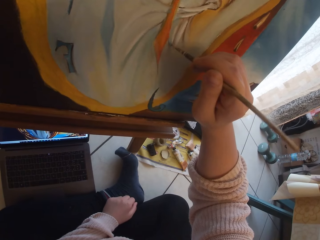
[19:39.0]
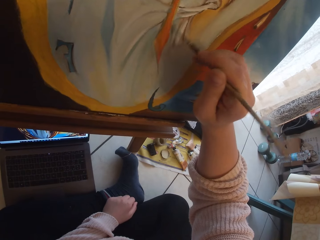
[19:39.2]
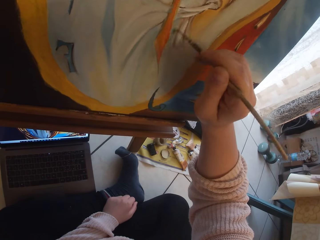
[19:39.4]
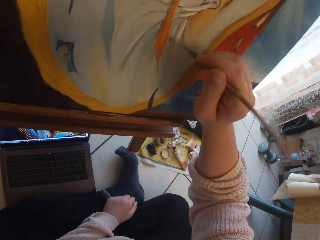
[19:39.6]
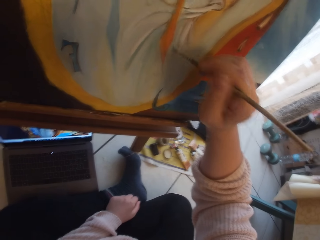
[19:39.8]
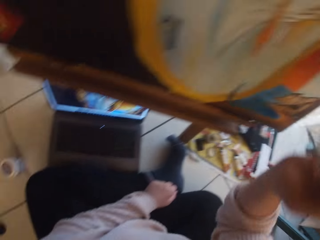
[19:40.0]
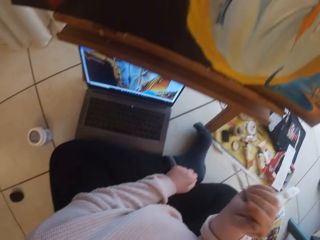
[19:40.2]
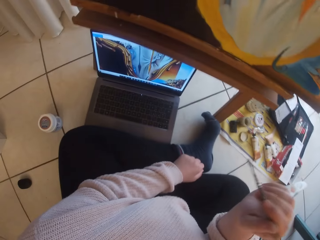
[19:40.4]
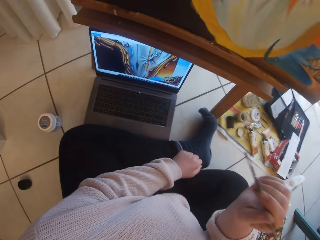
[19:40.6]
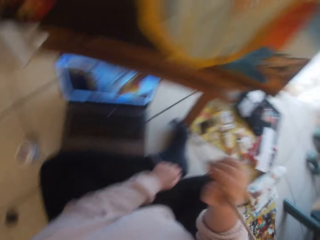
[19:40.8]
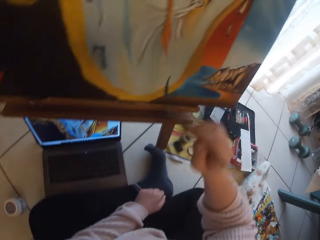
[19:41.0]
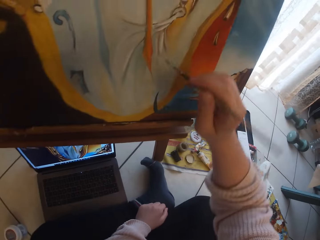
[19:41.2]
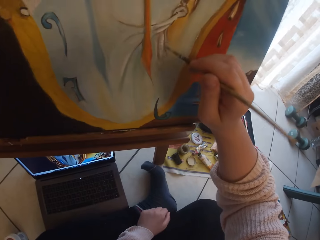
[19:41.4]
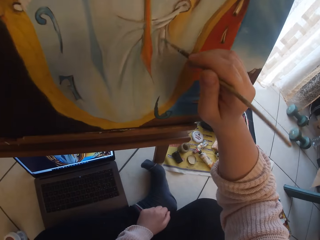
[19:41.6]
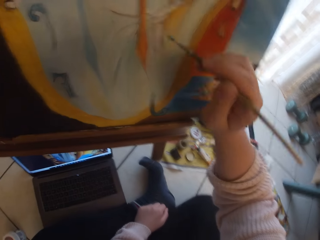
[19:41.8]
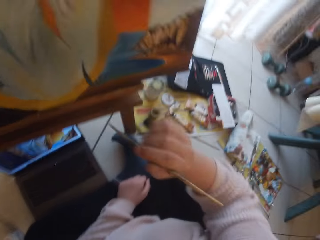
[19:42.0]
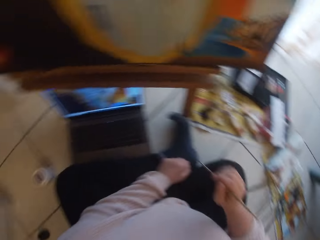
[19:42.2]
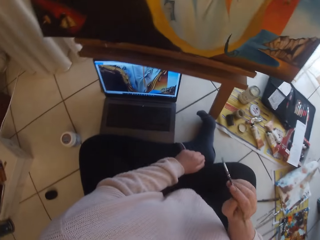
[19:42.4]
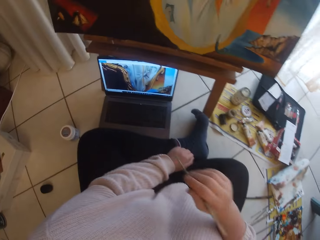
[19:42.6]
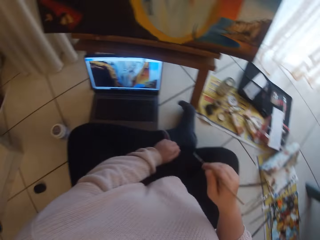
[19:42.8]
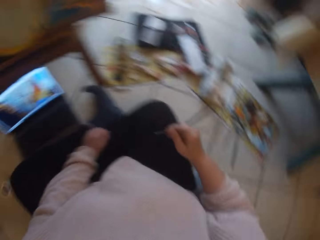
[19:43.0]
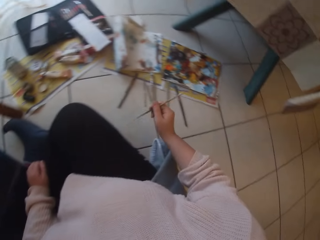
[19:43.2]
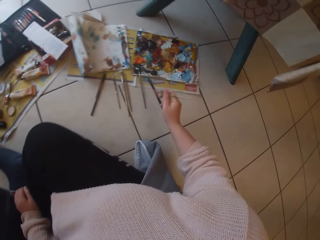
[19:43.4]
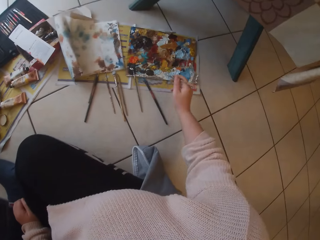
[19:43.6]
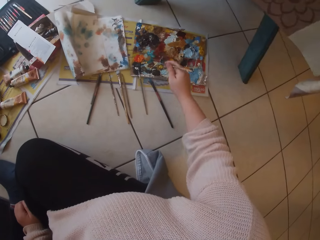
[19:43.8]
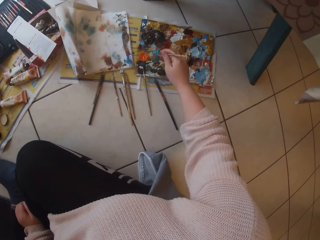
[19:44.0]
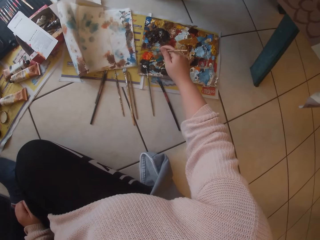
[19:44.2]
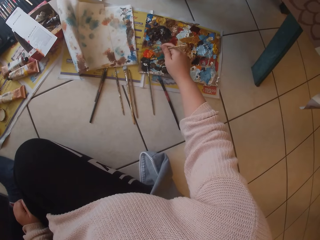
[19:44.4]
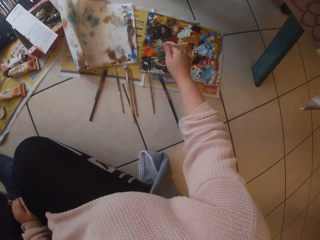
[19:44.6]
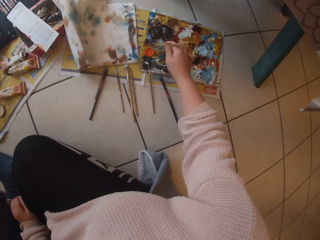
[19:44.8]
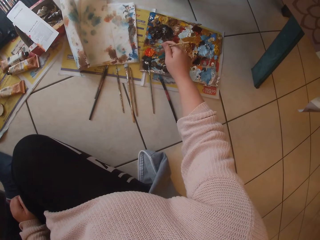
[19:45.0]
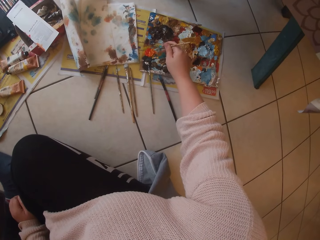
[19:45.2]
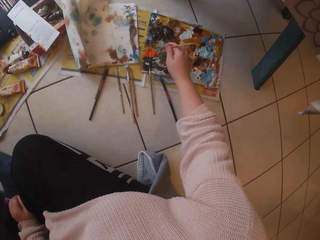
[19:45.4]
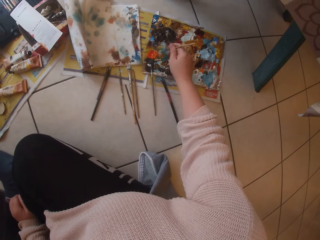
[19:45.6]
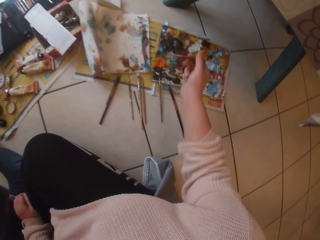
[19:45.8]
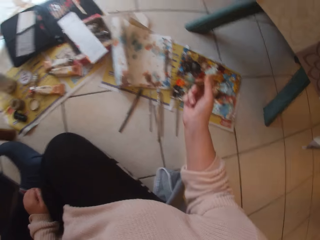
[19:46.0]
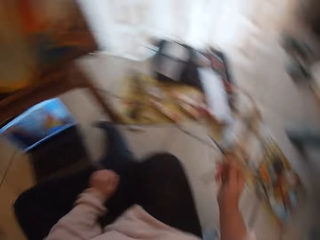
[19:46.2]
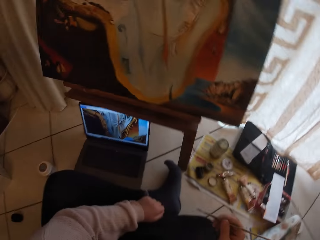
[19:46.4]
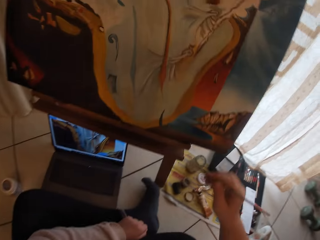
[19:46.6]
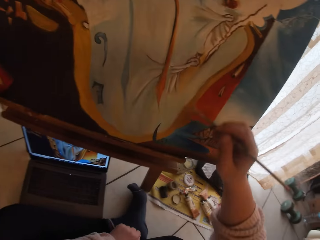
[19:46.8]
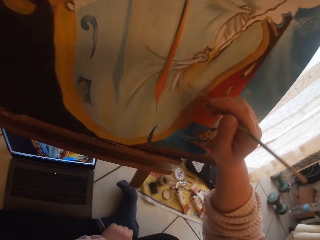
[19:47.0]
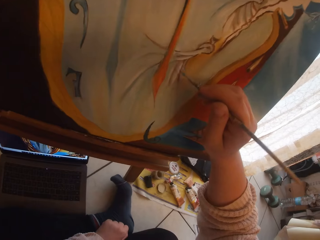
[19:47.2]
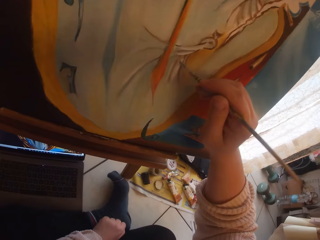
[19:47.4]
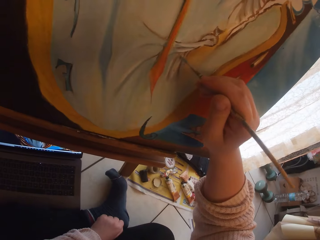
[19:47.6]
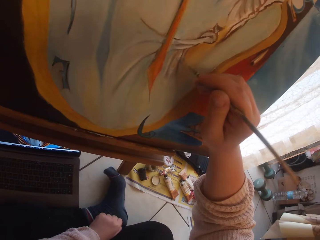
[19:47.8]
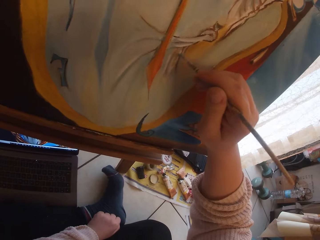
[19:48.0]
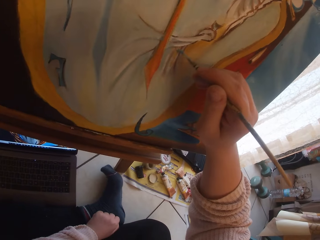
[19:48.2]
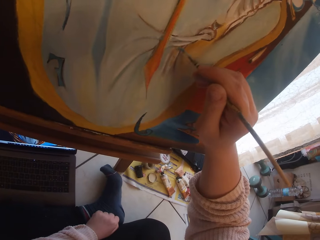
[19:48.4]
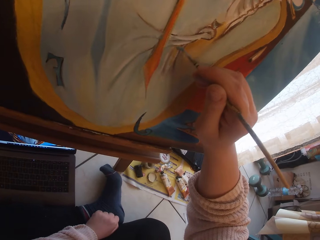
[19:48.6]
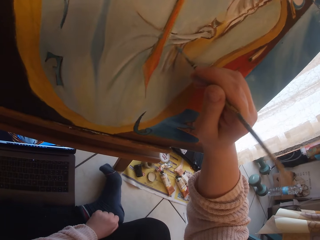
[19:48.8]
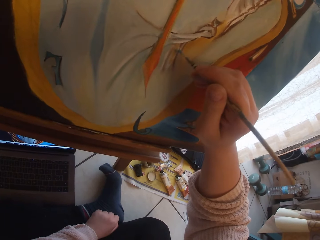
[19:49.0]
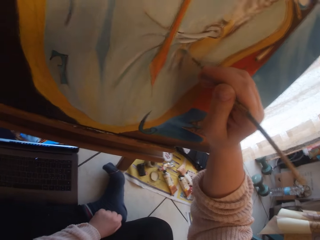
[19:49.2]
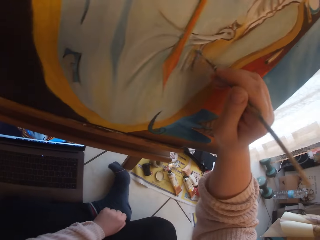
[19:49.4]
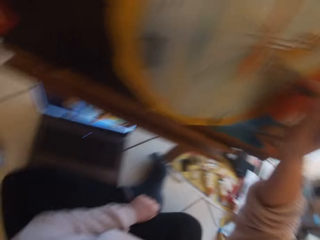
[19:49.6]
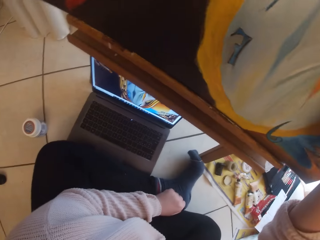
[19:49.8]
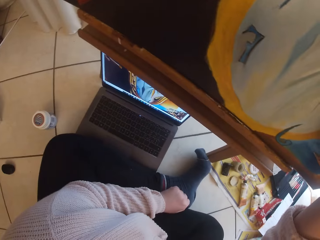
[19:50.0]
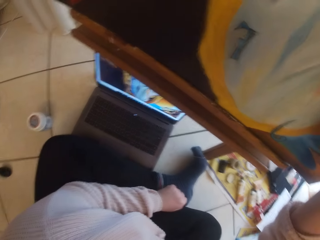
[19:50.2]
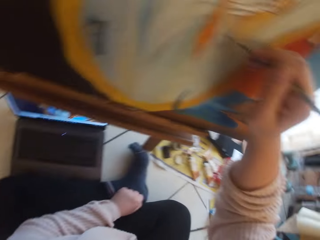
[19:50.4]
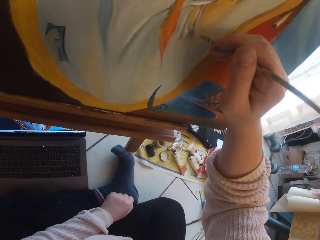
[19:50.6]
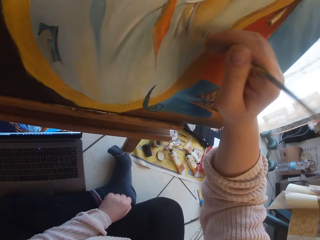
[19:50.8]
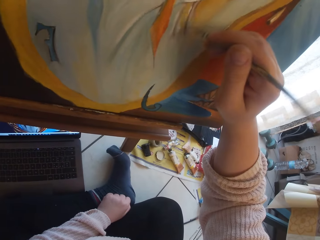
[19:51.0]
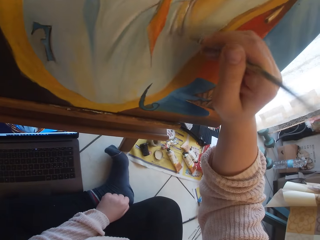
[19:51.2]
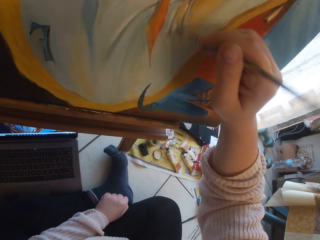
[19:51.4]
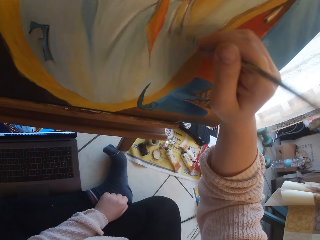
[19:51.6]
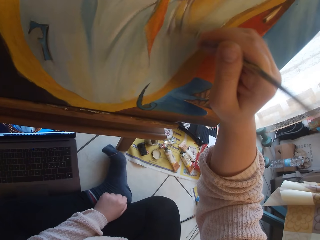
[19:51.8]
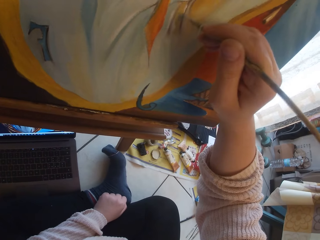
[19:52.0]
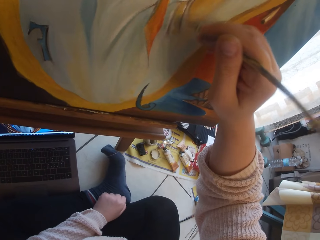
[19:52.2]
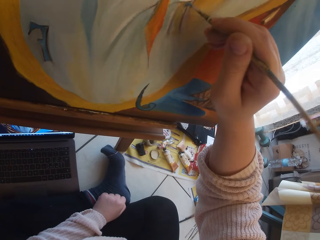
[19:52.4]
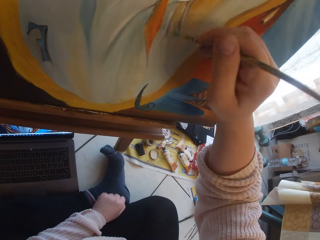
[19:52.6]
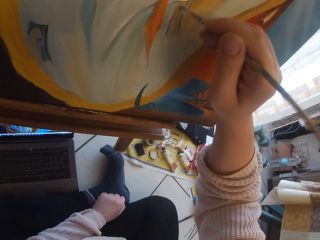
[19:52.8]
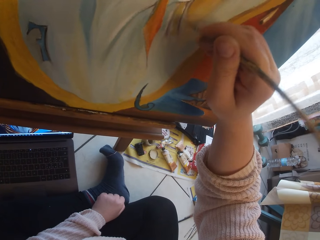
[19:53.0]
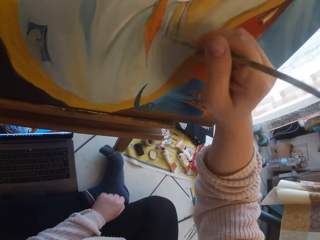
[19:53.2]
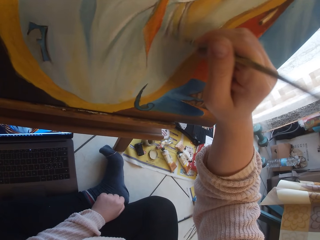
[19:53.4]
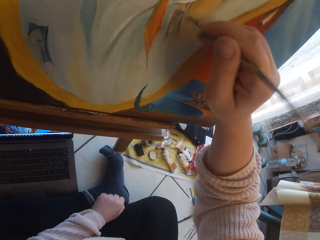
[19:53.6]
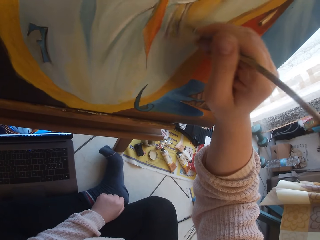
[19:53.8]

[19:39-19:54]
The camera wearer removes the paintbrush from the painting. She paints. She removes the paintbrush from the painting. She scoops paint from the pallet on the ground with the paintbrush in her right hand. She paints the image from the laptop on the ground on canvas using the paintbrush in her right hand. She looks at the end side of the painting. She paints.

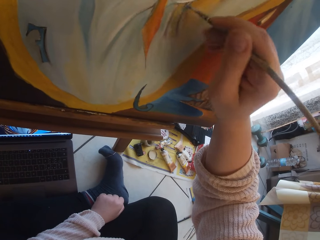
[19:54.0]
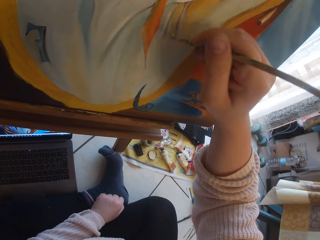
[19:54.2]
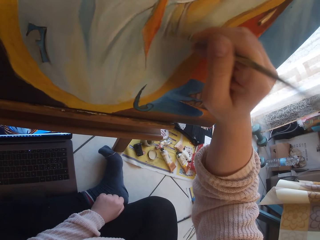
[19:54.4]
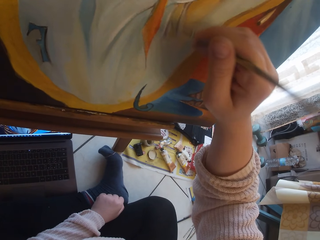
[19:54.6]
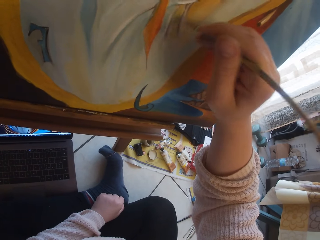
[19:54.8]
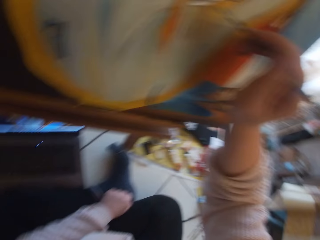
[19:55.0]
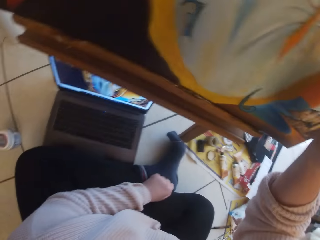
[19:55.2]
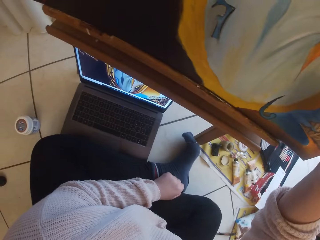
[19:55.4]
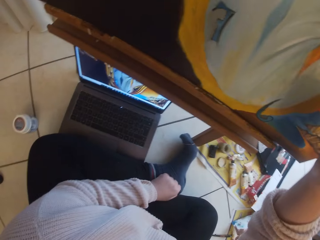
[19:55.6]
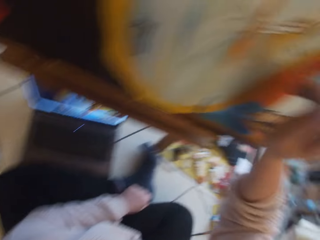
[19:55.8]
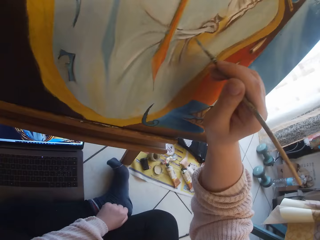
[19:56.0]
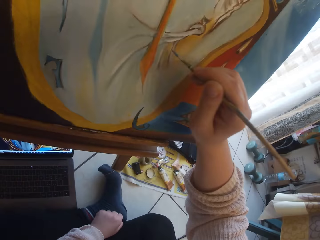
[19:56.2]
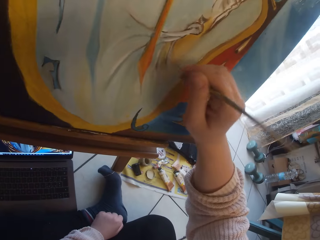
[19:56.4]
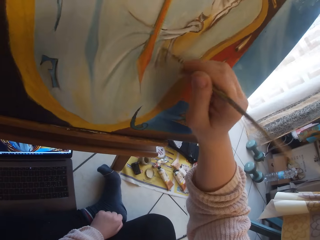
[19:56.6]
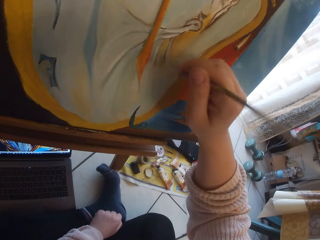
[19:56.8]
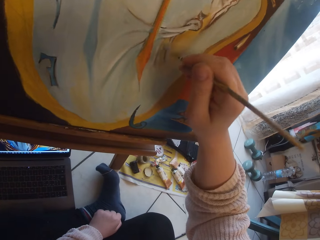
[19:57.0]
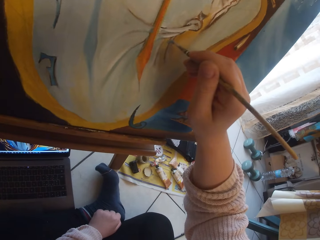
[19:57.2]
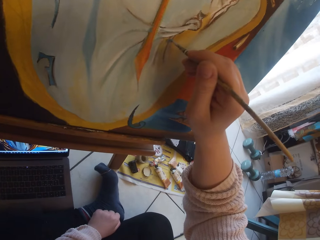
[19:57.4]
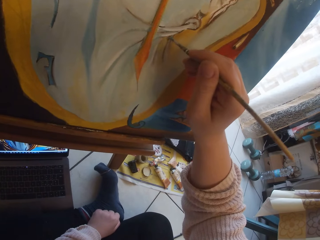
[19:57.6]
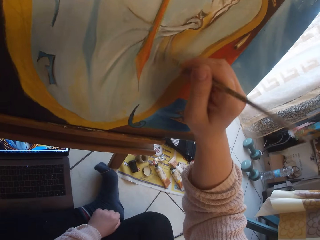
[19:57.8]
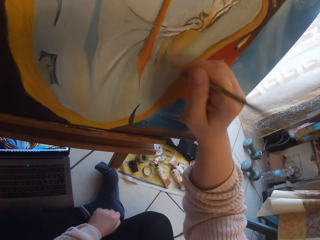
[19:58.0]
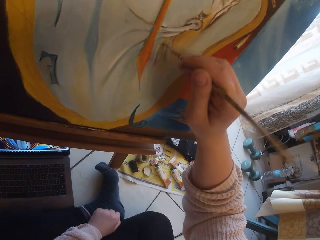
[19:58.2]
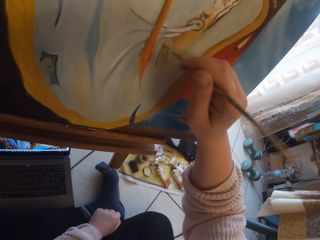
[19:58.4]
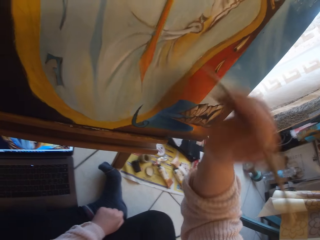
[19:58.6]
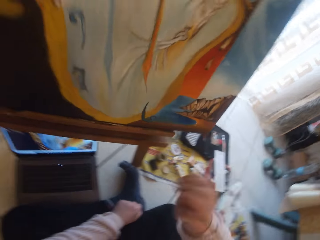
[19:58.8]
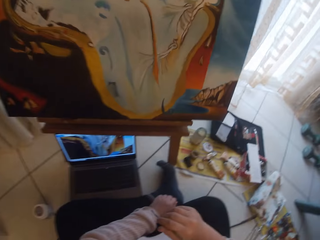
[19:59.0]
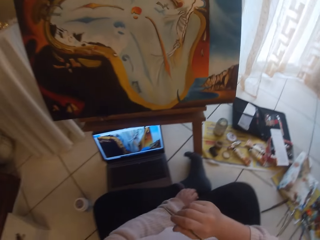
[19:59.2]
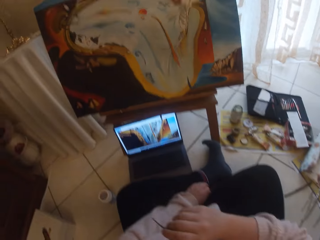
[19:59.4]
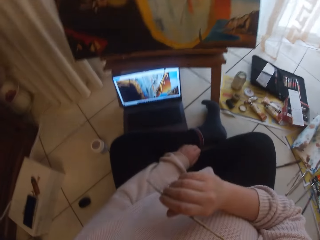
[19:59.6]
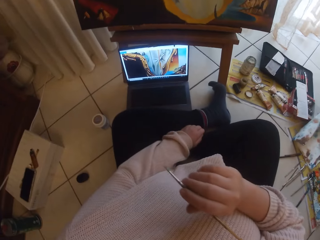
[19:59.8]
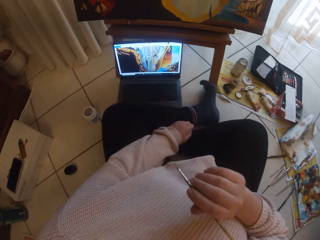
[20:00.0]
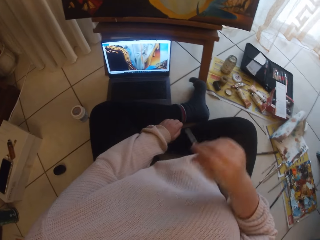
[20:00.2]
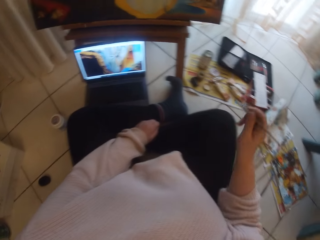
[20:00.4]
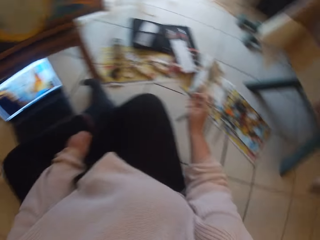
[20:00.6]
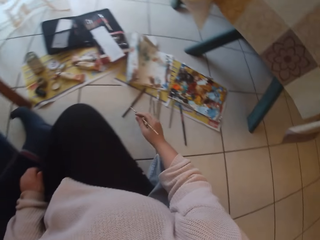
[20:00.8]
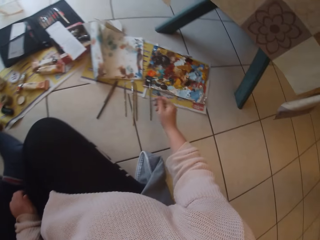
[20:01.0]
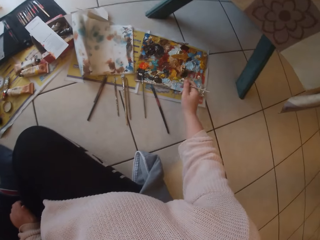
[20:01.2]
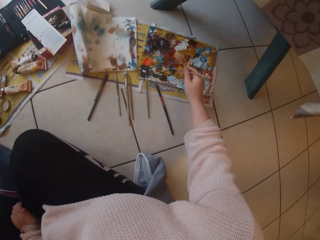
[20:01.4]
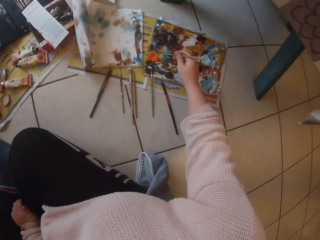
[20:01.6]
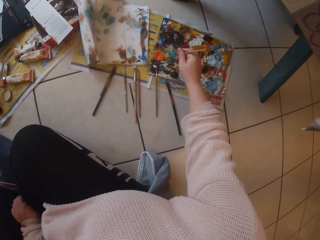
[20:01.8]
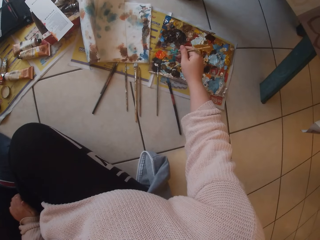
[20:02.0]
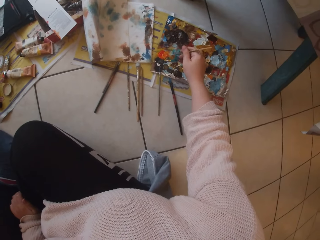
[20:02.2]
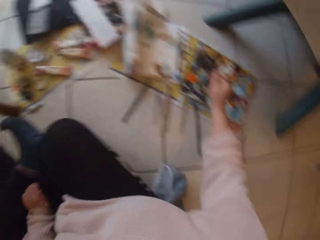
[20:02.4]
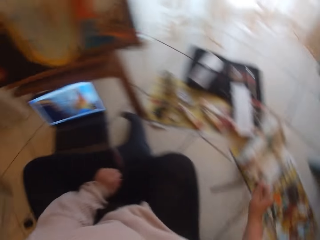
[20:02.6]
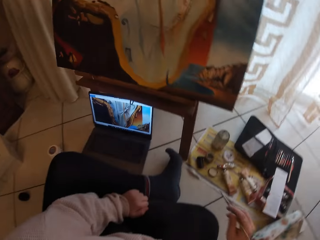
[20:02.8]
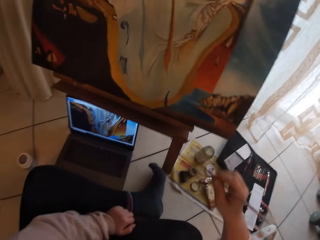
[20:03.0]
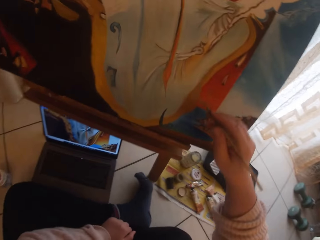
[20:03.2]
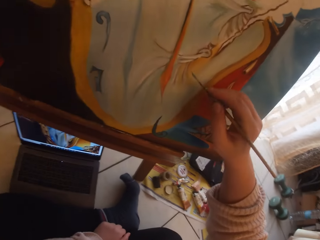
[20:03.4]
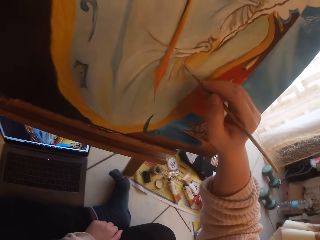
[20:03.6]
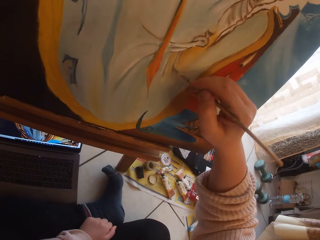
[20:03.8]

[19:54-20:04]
The camera wearer looks at the end side of the painting. She removes the paintbrush from the painting. She scoops paint from the pallet on the ground with the paintbrush in her right hand.
